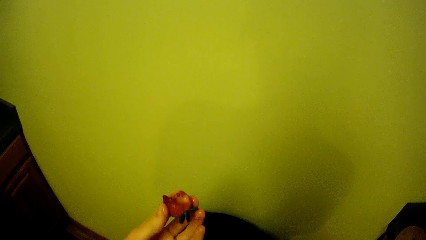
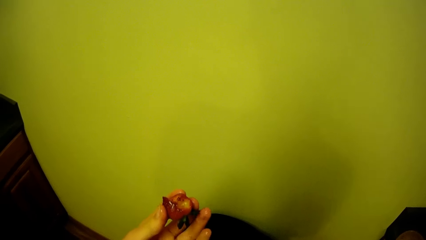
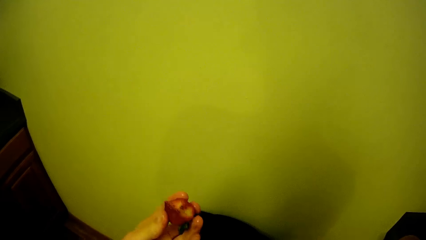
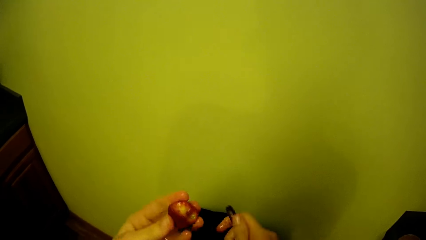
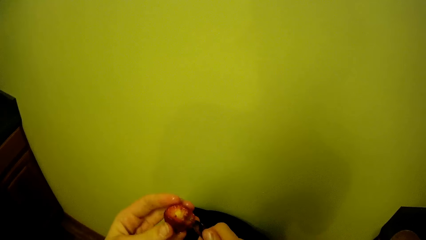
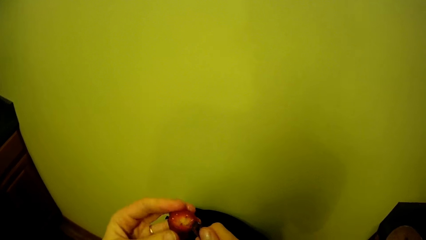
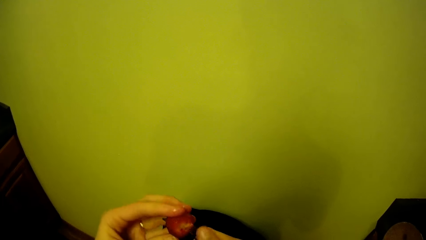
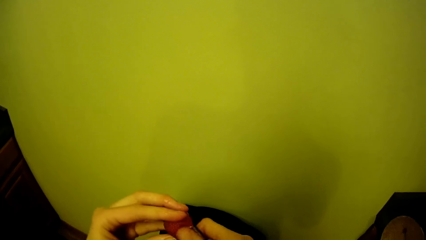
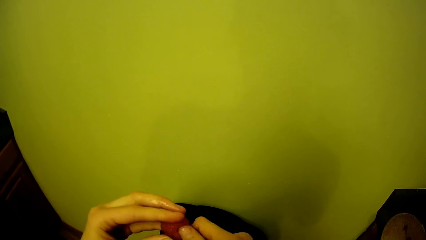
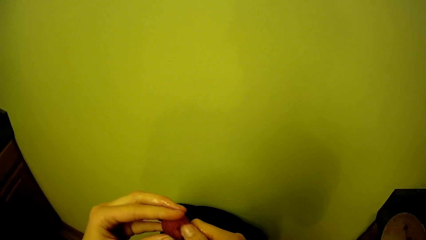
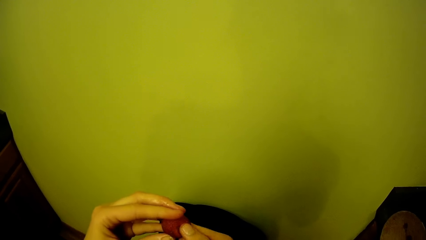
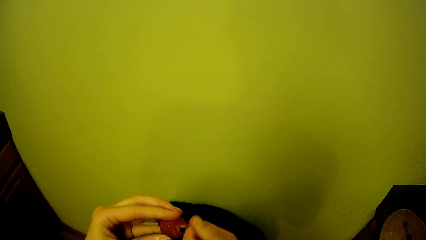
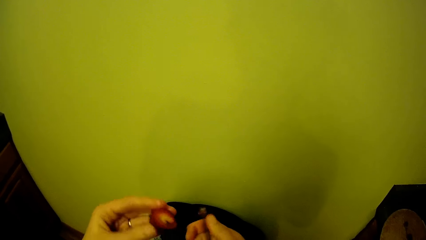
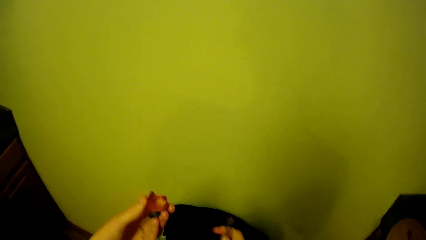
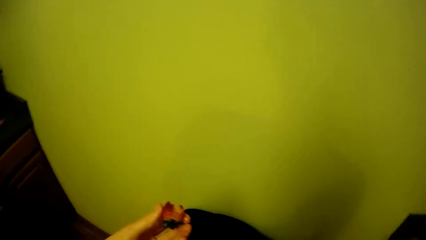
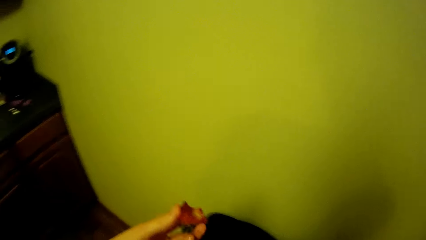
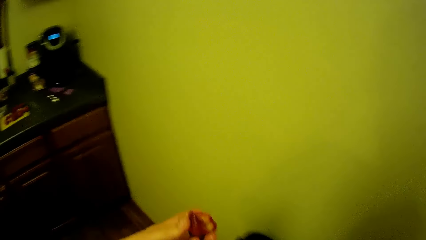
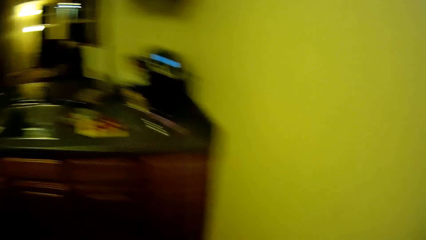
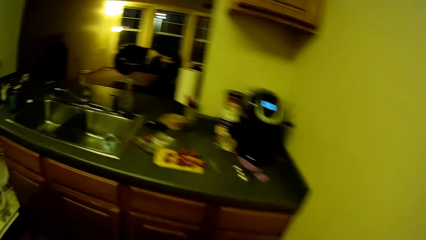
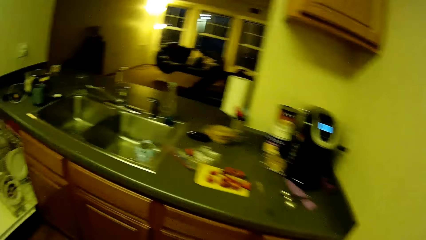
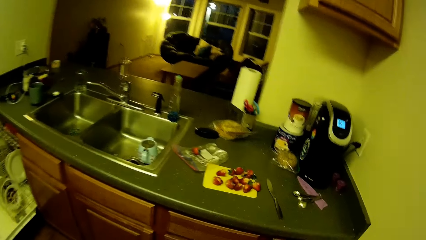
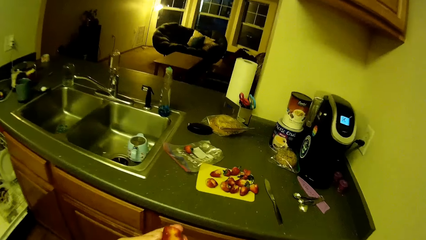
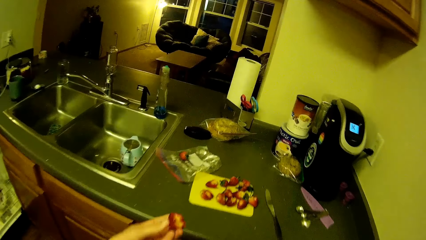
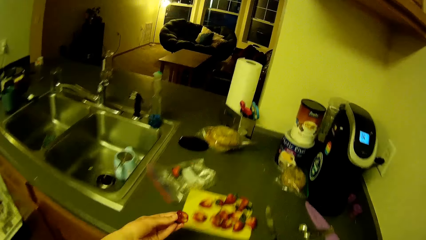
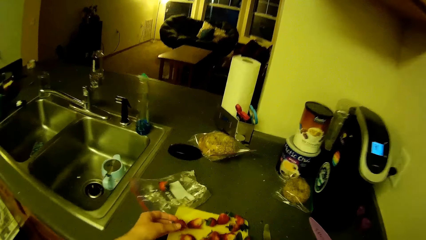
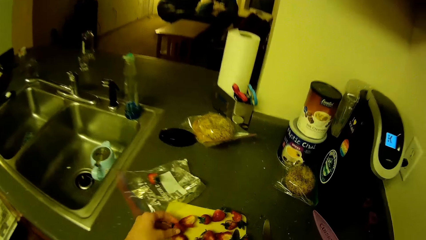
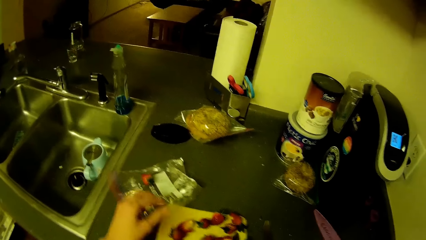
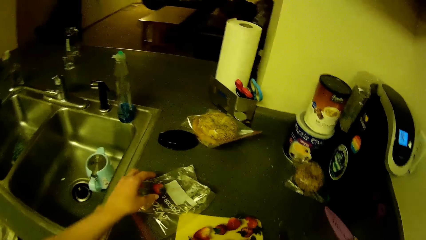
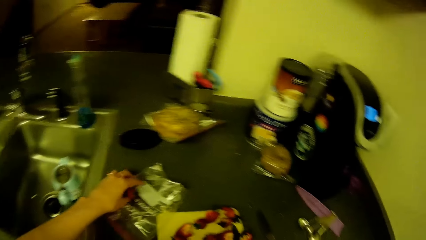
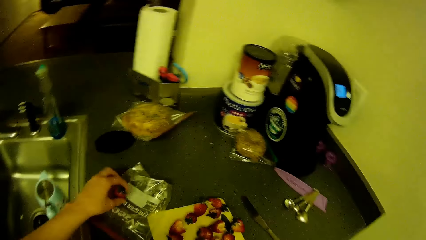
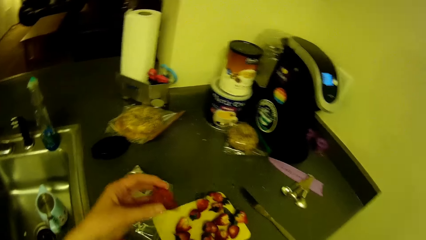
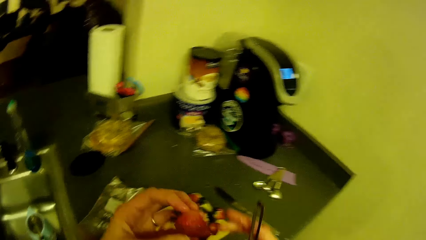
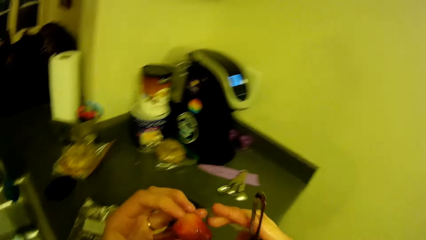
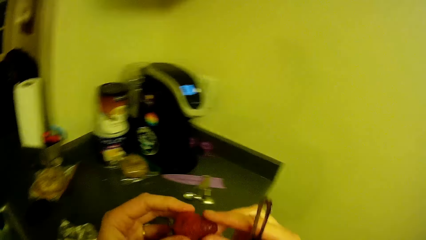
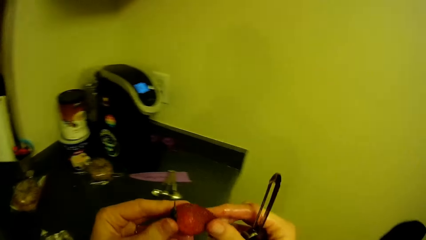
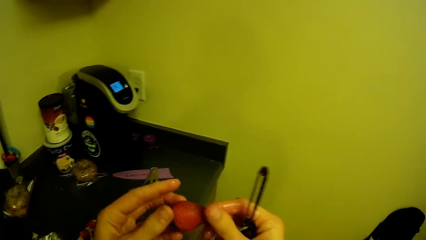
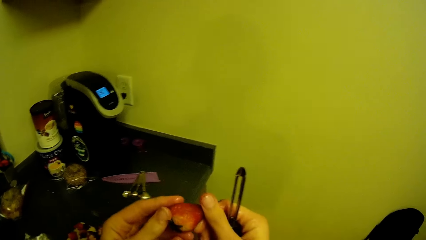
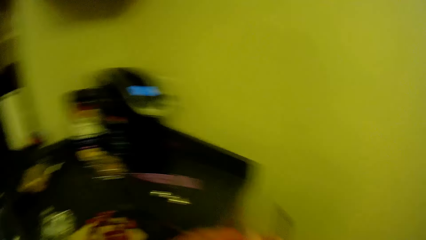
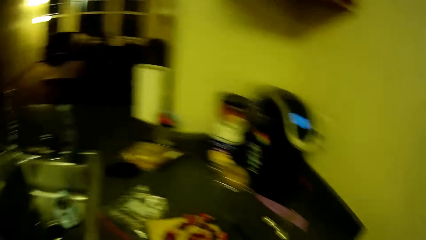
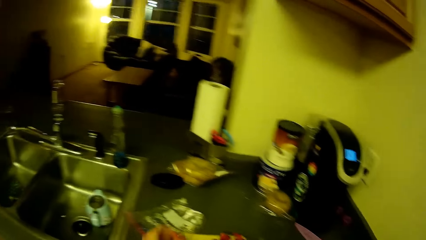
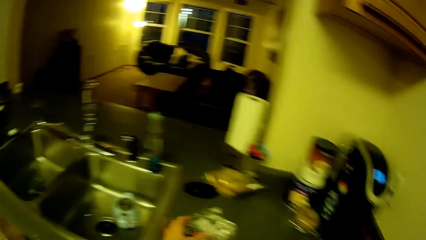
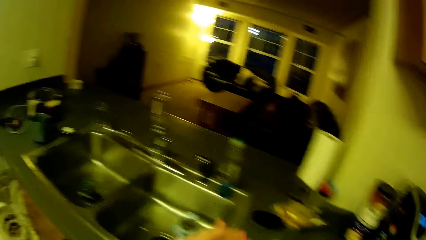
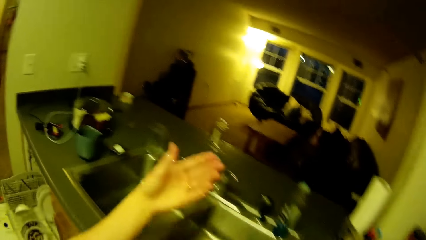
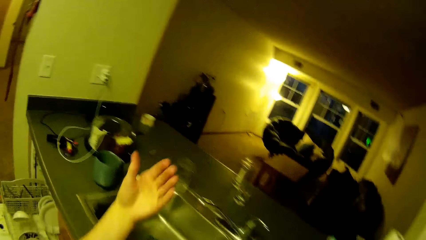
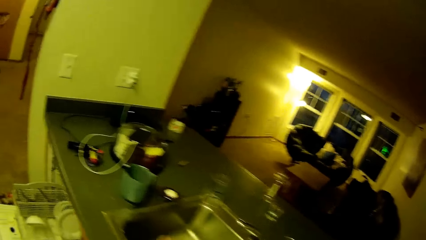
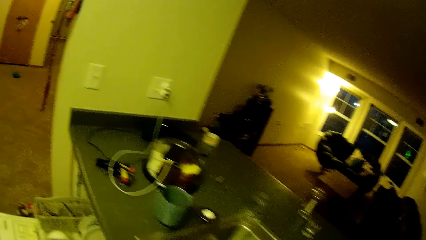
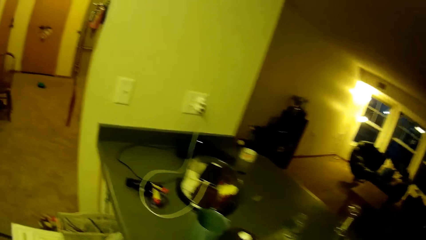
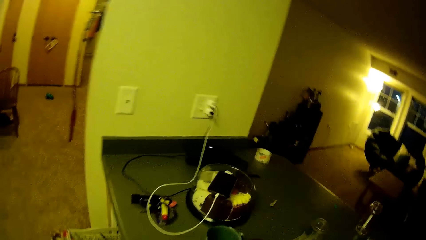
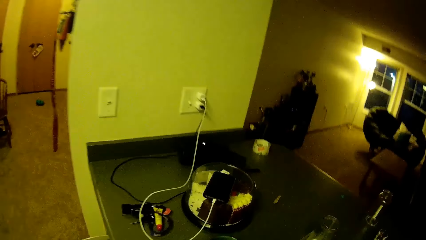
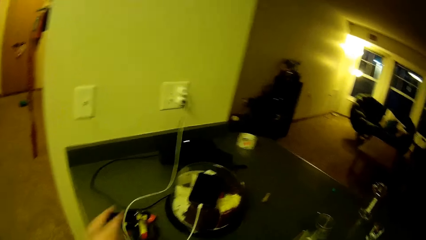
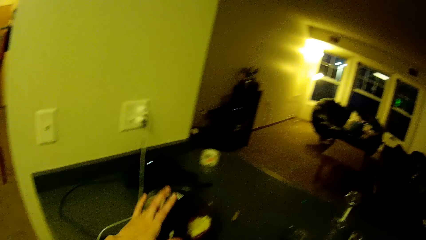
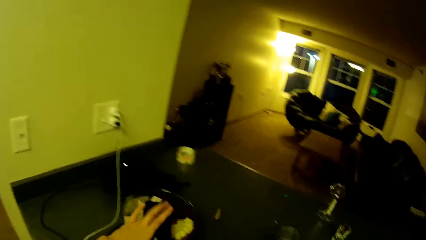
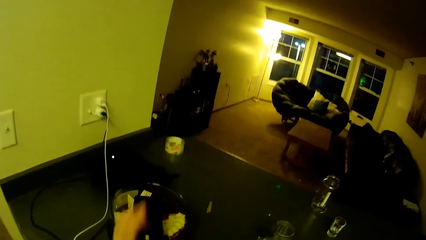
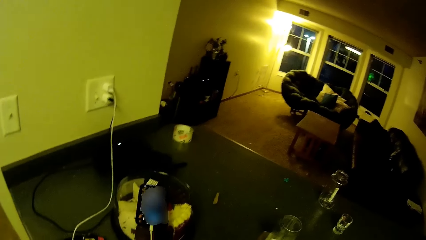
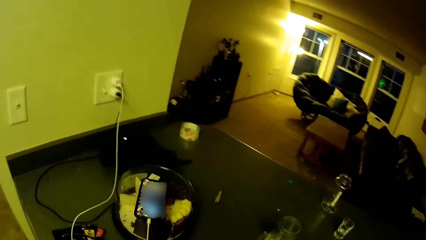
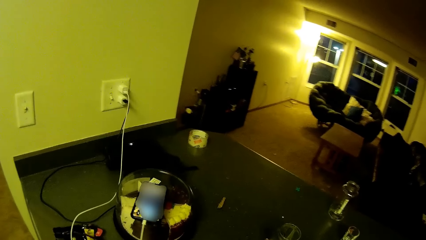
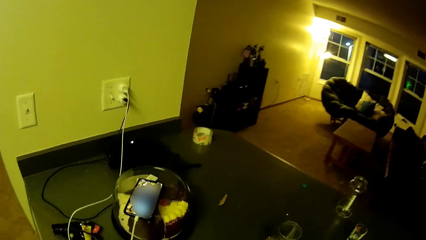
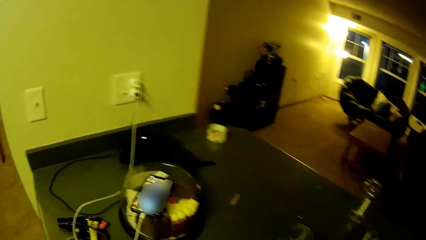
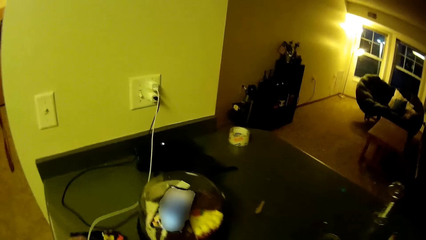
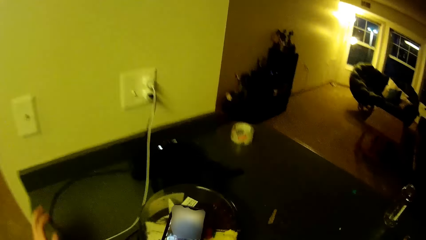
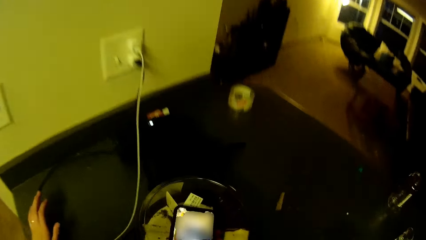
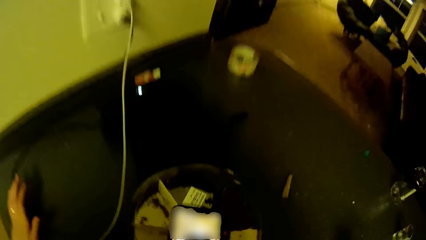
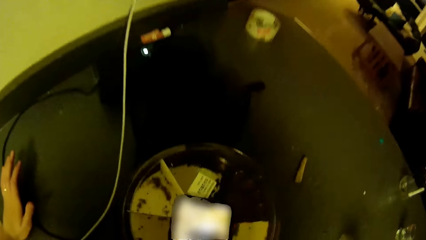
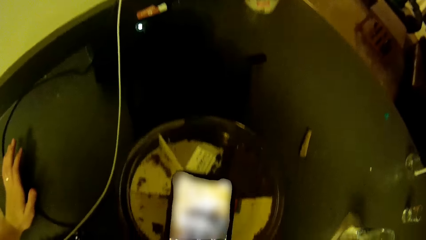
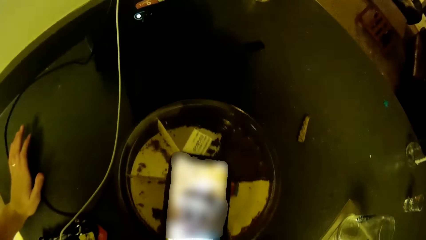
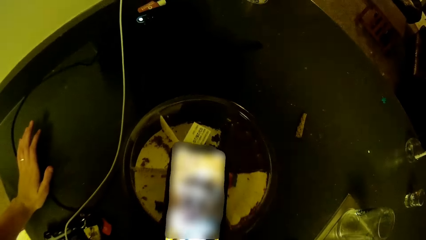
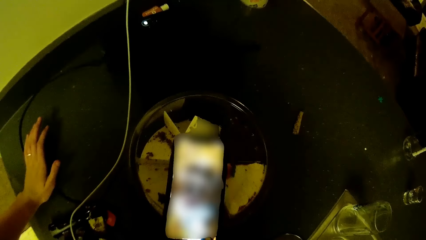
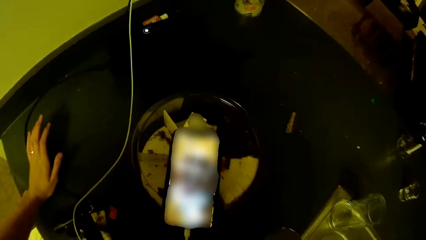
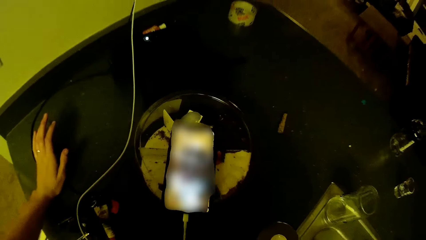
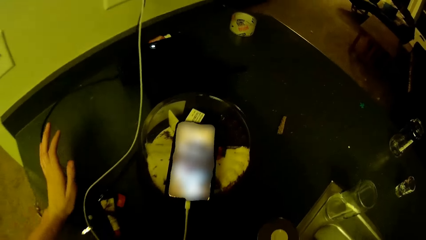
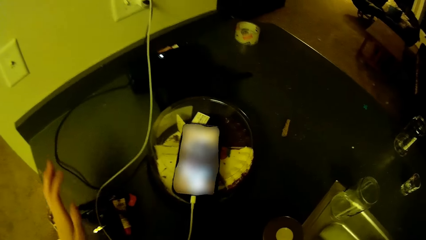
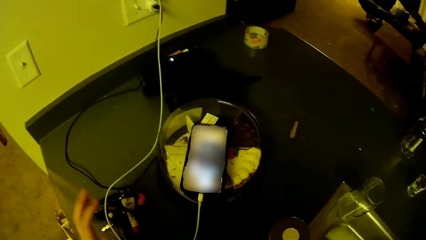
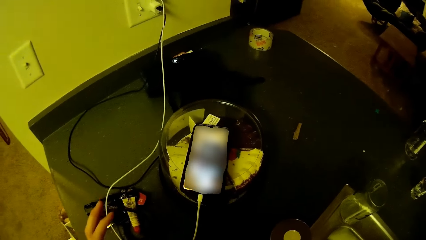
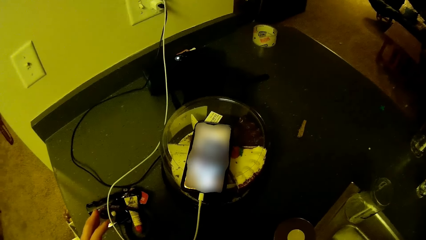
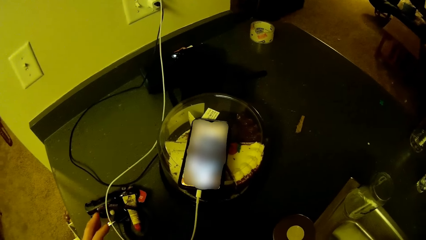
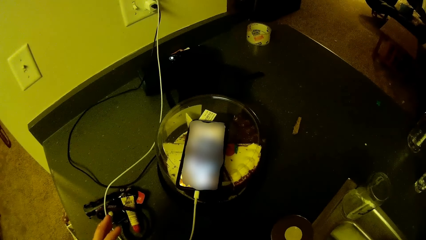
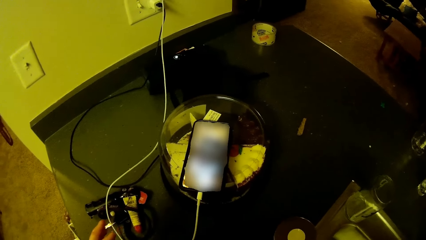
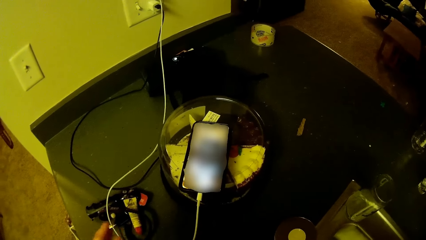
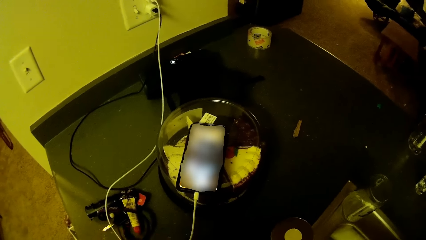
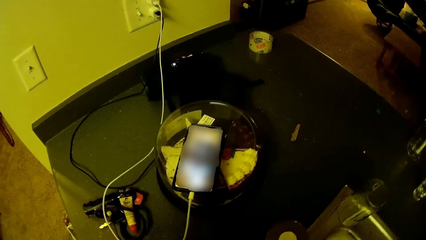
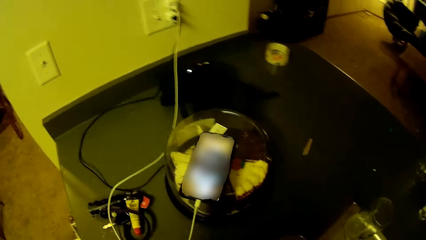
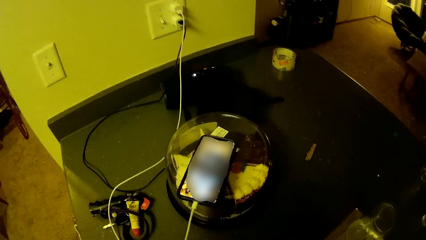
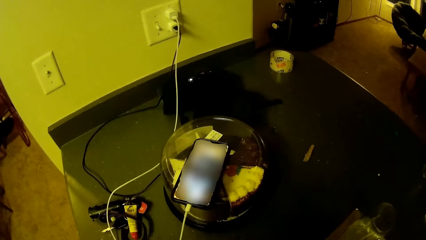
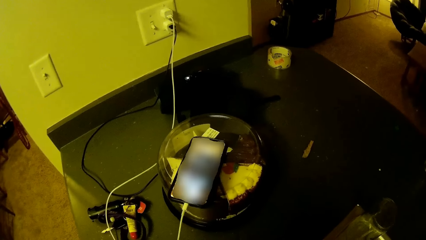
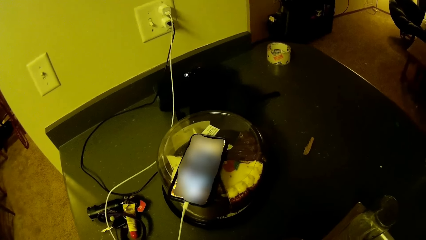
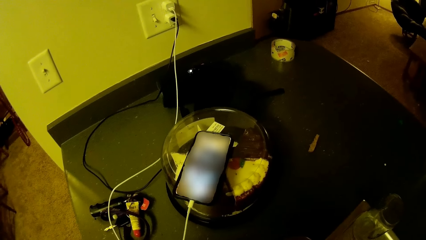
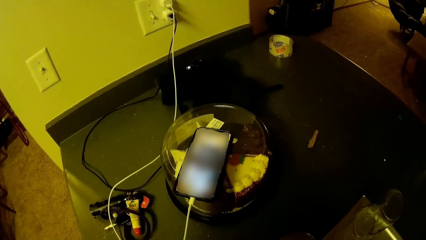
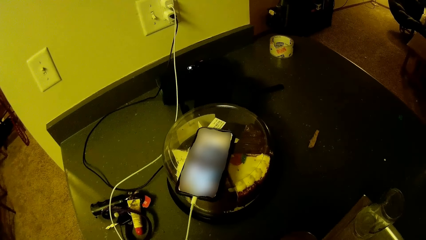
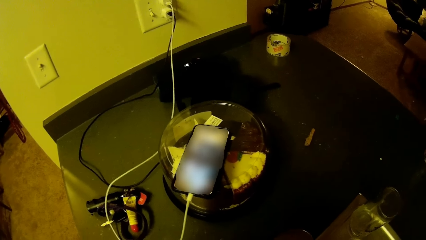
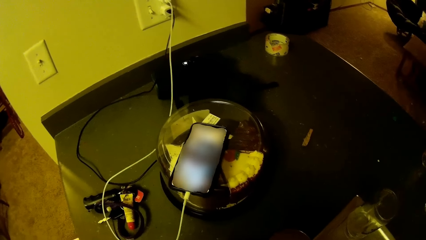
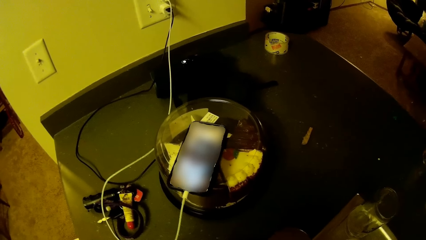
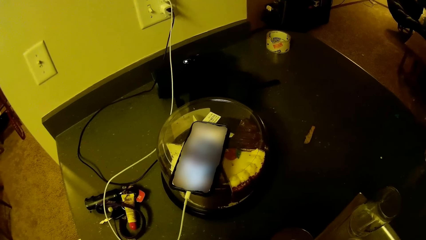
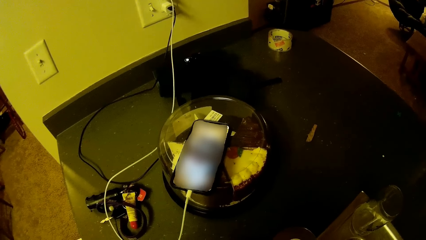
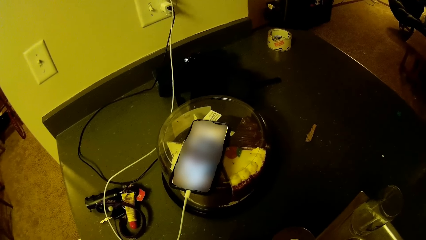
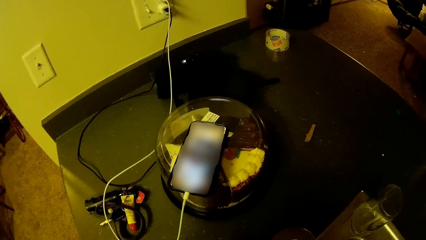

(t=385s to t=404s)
The camera wearer walks towards the kitchen cabinet. They drop the peeled strawberry on the cutting board on the kitchen cabinet. They pick another strawberry from a nylon on the kitchen cabinet. They touch the screen of a phone on a plastic cover on the kitchen cabinet. They move their hand. They stare.
